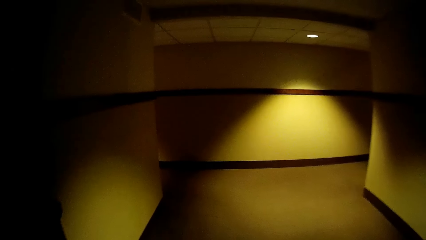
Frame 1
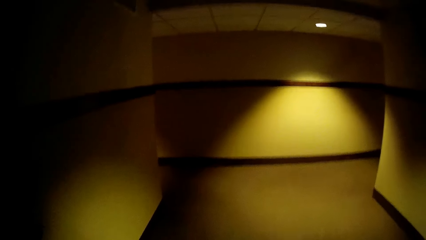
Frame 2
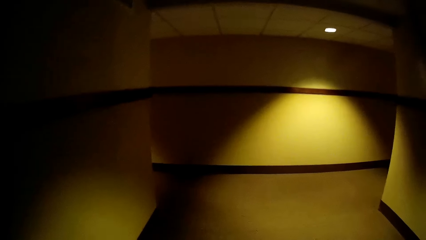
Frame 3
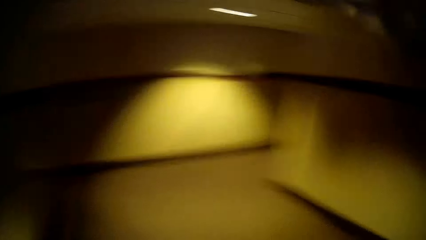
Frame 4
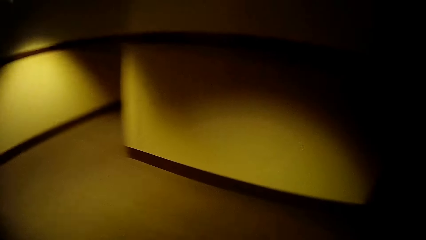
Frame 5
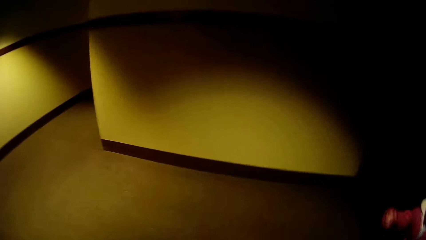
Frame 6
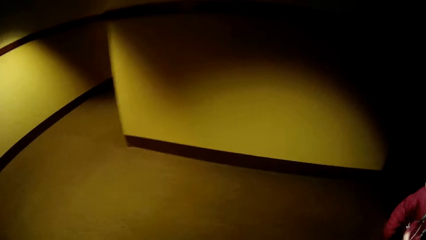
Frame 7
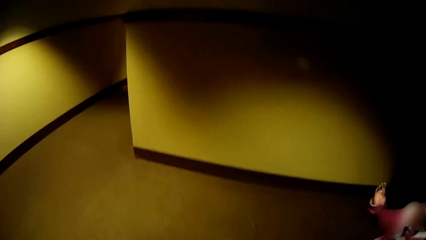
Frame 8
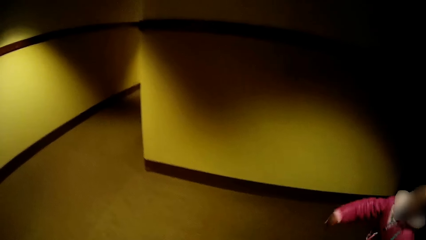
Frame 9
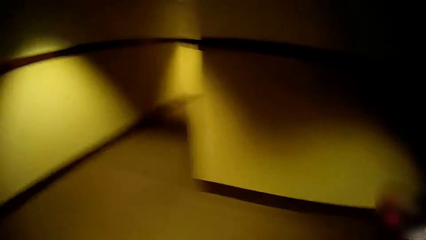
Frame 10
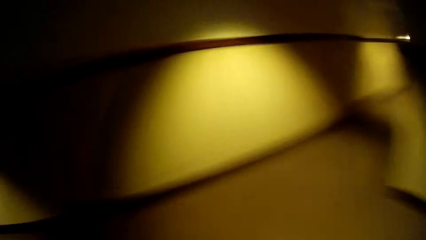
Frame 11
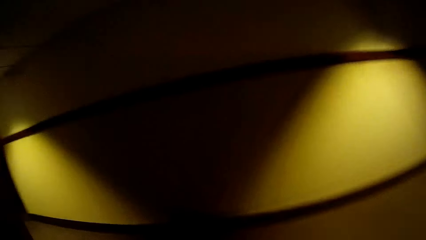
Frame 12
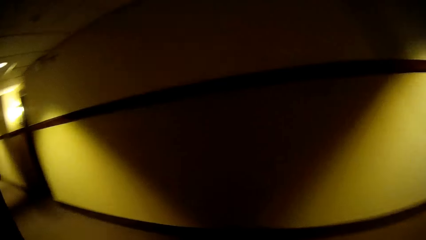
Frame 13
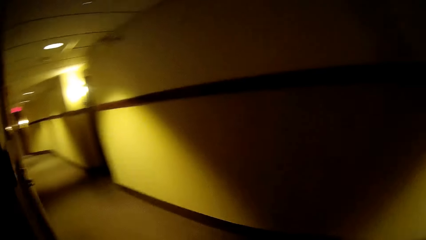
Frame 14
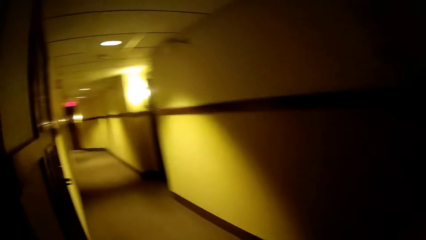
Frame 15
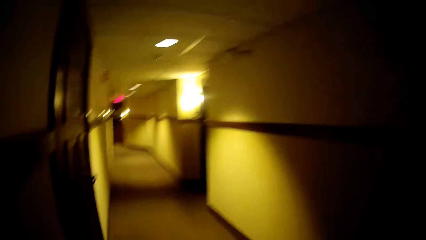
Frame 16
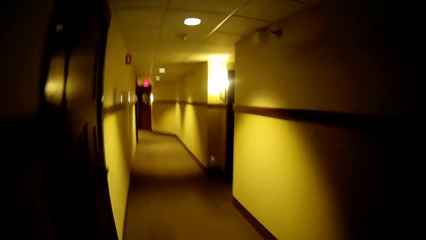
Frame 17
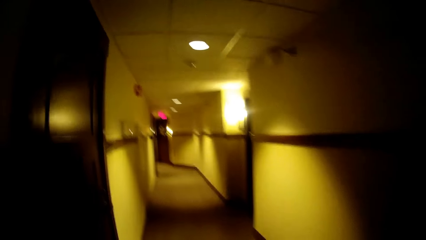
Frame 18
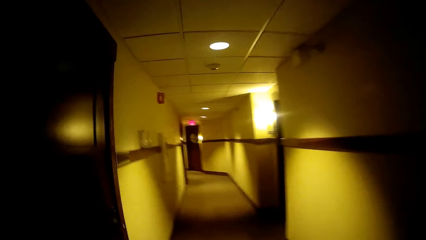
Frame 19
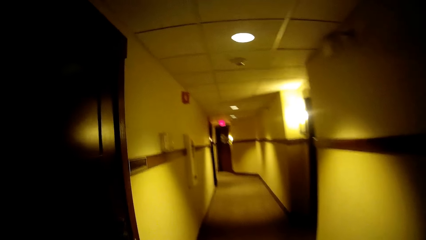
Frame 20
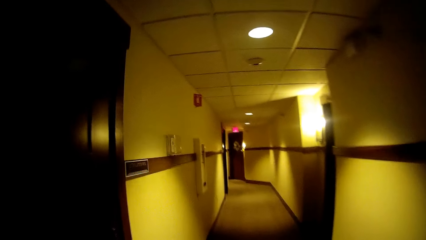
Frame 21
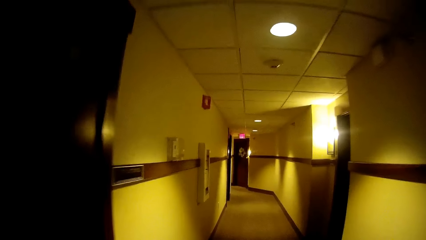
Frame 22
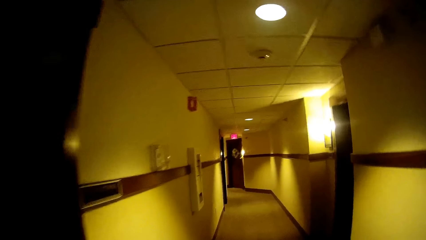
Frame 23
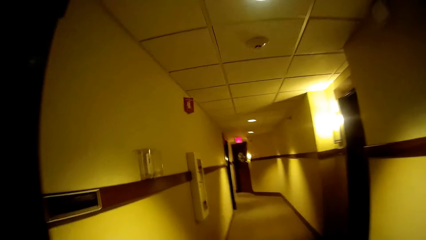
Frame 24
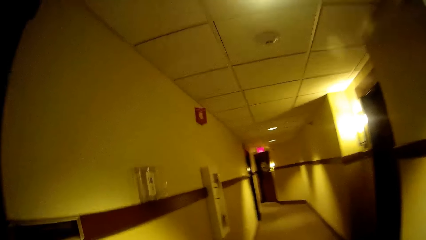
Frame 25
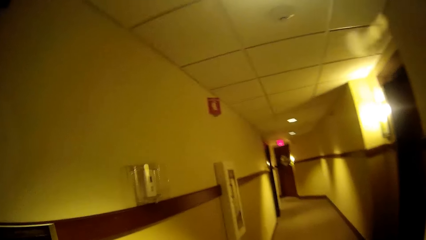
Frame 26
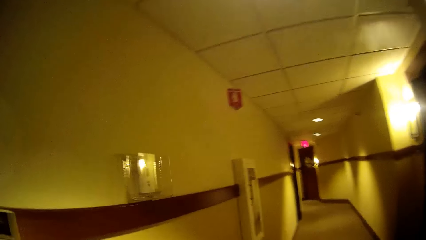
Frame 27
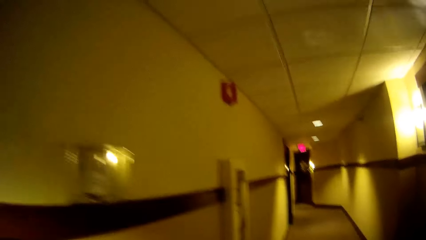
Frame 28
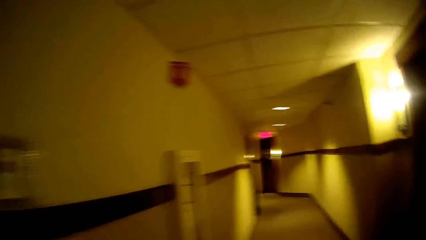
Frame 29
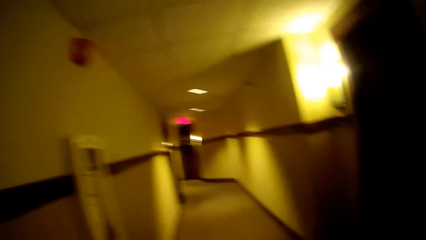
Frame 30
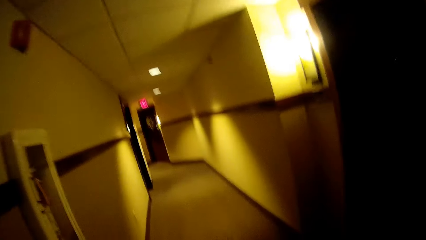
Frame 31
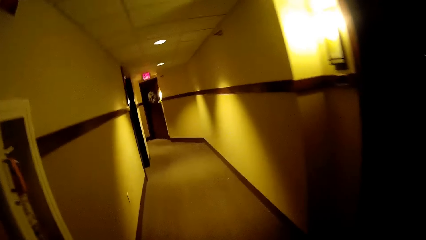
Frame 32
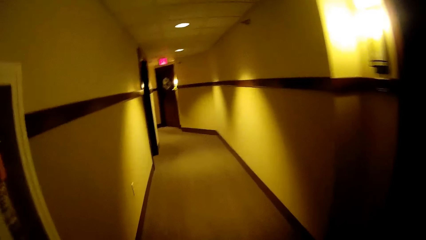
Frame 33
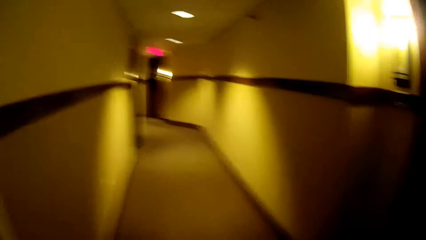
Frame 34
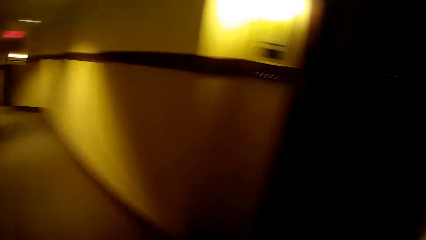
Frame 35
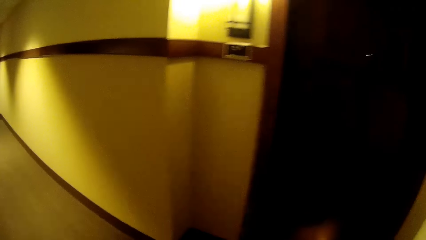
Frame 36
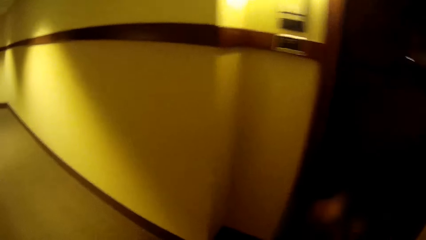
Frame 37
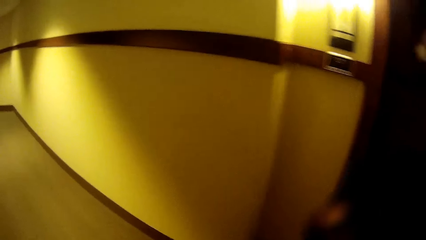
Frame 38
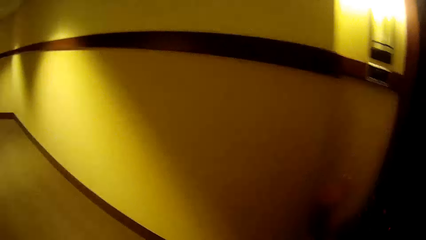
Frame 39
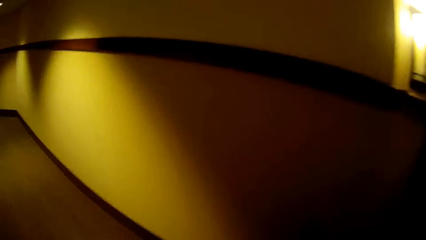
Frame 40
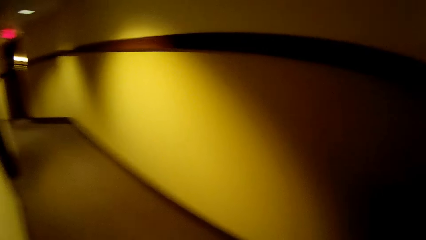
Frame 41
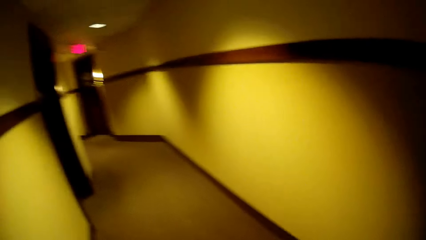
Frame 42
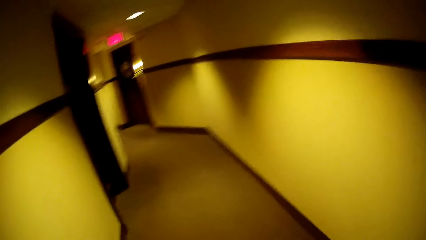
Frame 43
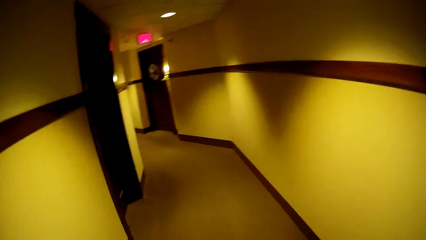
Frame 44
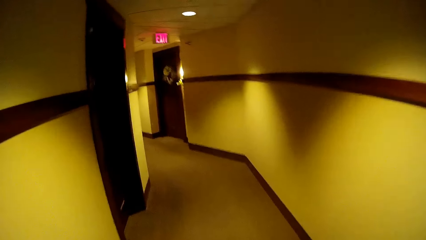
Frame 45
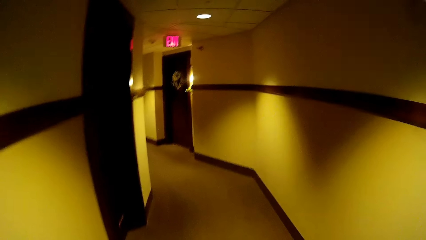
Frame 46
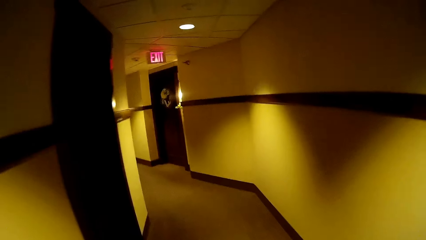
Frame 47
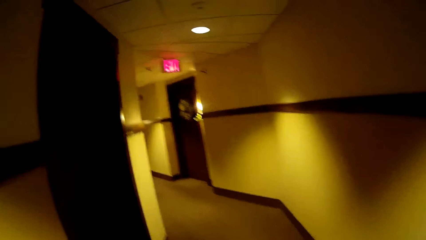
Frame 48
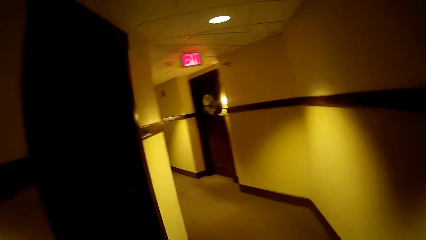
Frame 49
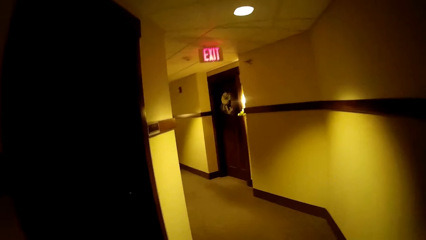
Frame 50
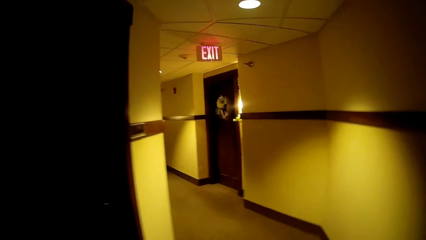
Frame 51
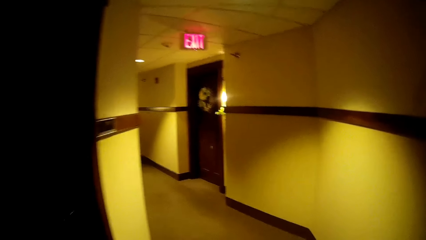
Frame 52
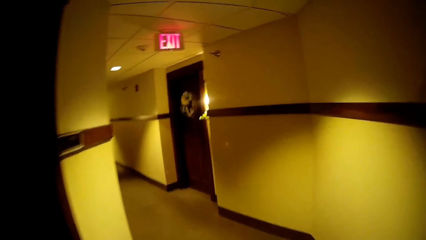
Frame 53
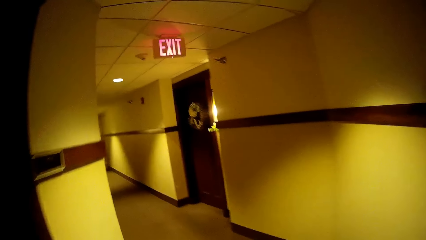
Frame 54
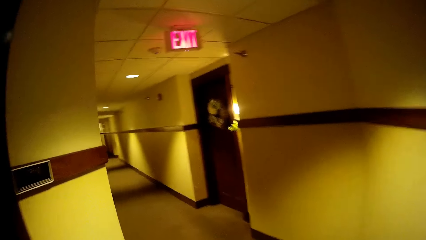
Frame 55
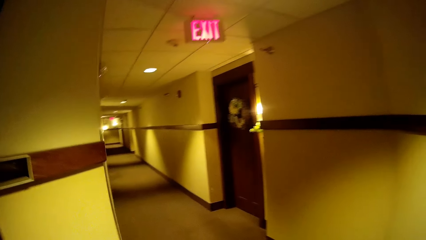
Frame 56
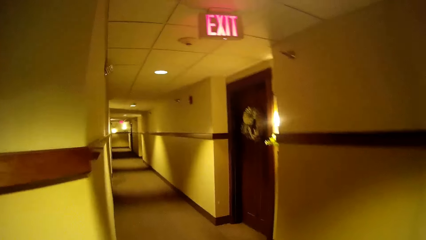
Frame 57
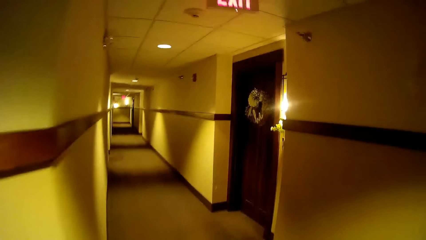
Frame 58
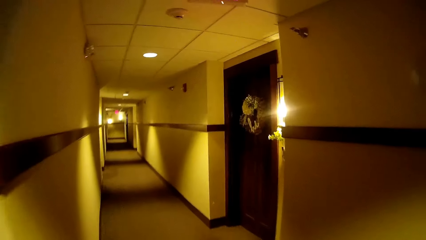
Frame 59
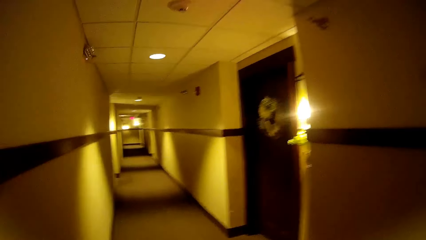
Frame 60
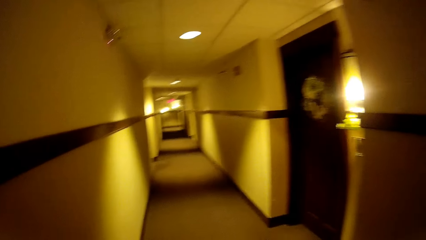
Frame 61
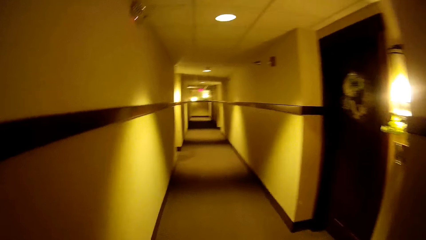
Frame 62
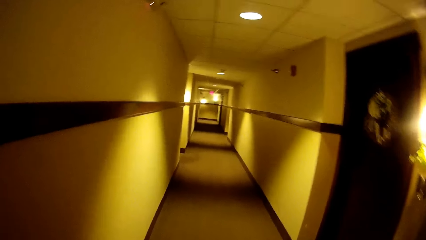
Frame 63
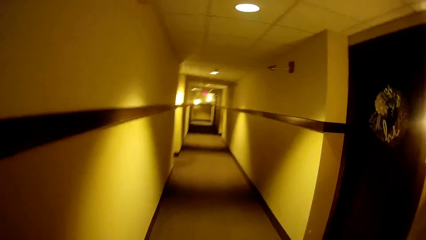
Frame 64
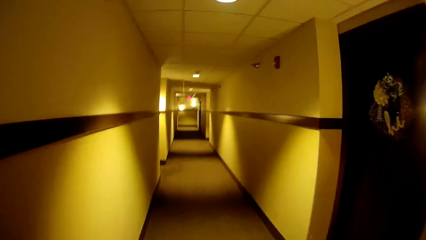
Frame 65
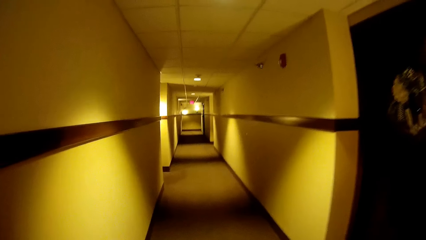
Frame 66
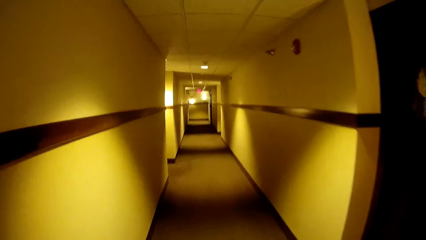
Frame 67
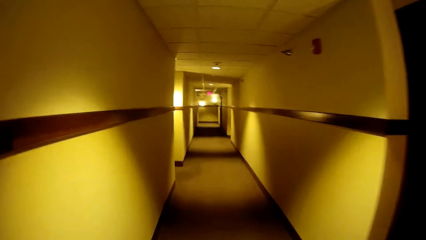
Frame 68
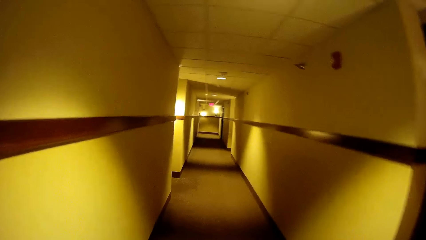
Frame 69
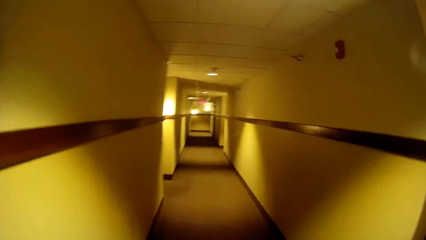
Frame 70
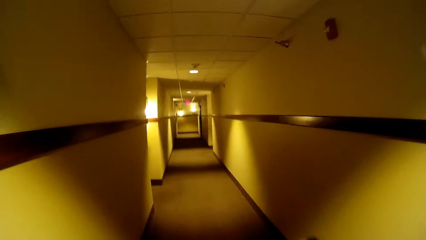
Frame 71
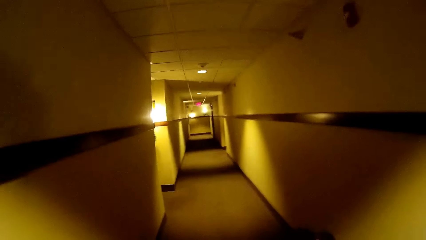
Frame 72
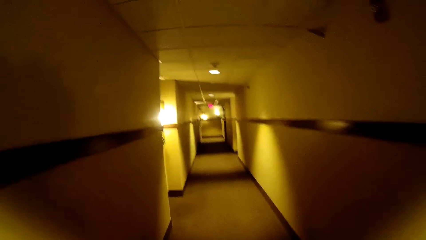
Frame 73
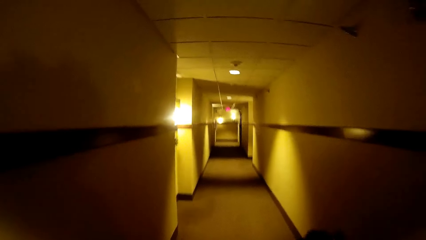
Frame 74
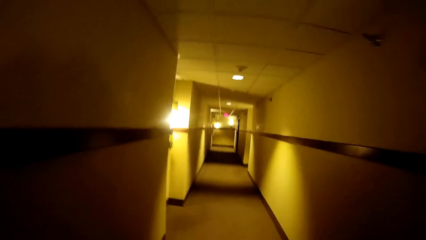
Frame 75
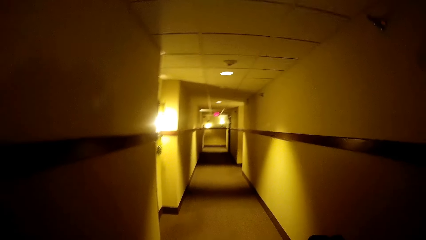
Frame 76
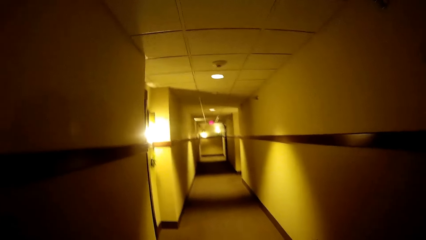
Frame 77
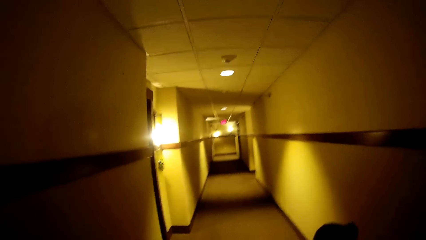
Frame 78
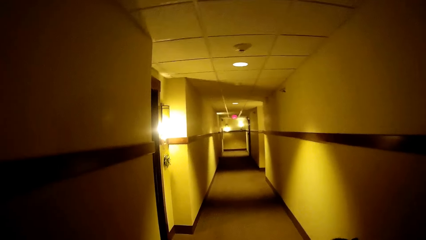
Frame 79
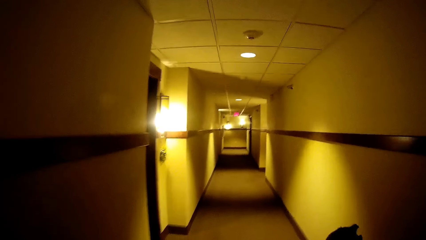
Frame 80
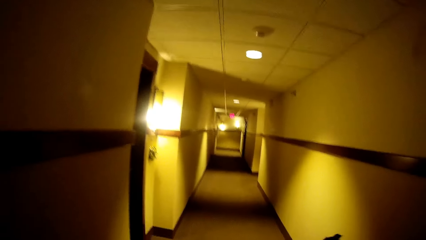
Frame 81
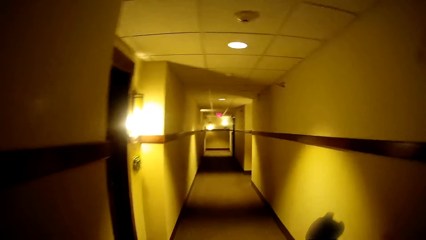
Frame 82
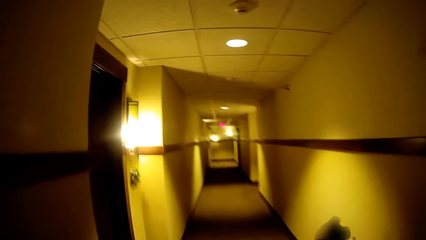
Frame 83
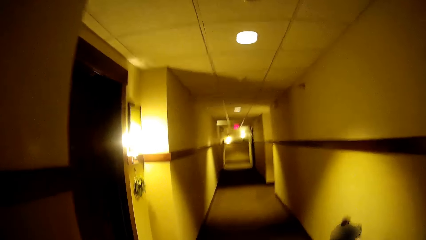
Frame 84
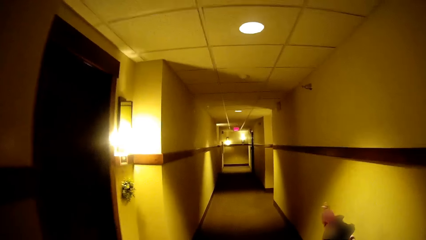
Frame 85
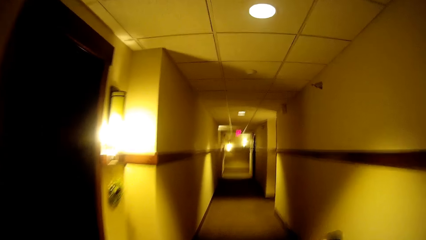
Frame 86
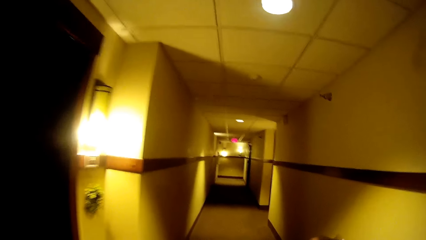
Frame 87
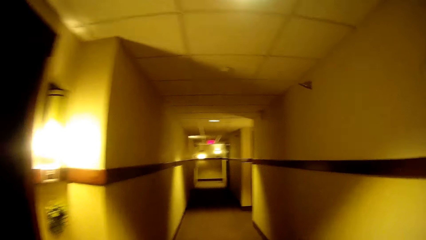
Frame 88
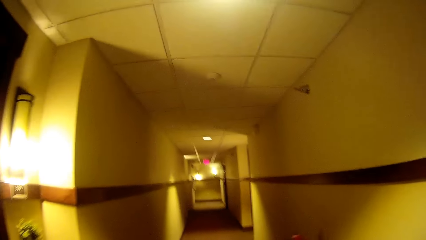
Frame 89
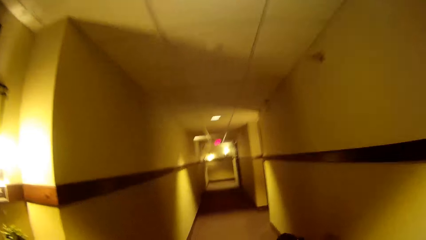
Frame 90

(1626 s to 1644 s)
The camera wearer stares at a child. They converse with the child. They walk in the hallway. The child speaks to the camera wearer. Another girl runs through the corridor.
